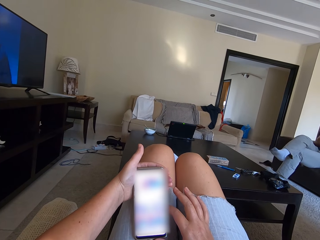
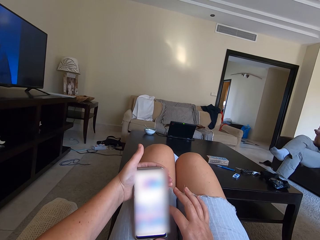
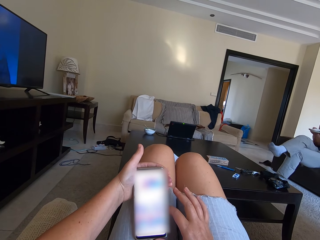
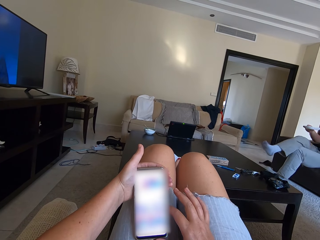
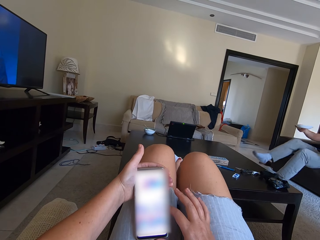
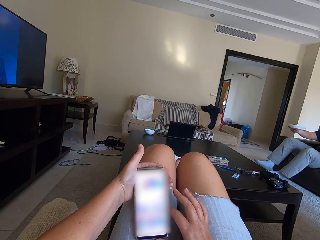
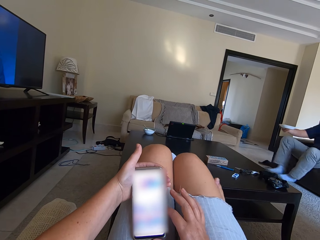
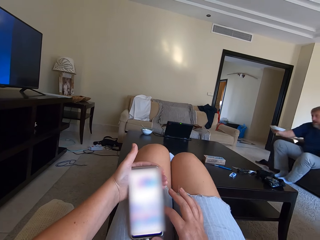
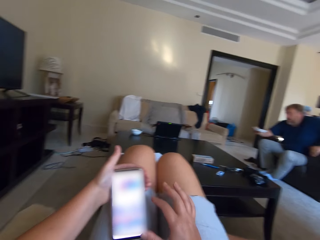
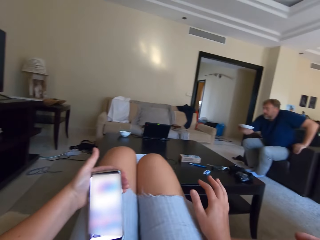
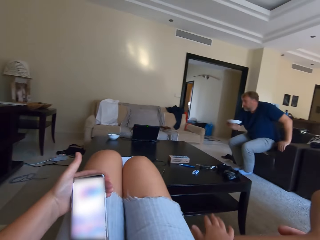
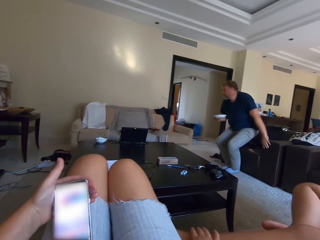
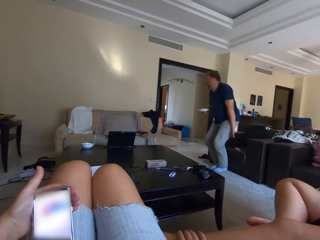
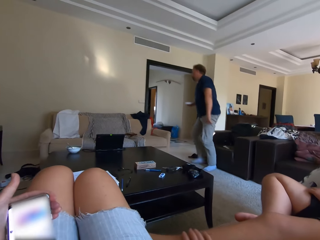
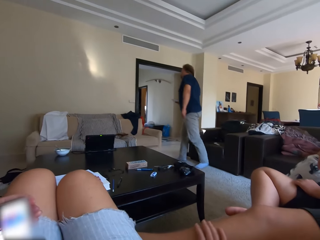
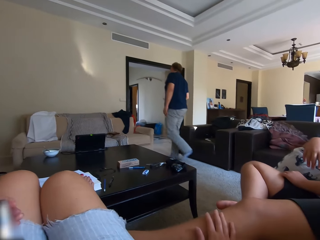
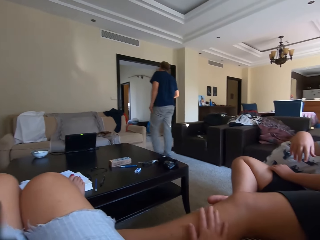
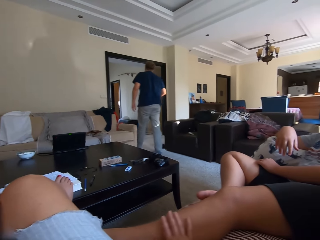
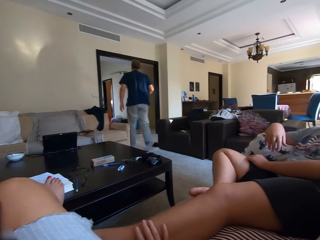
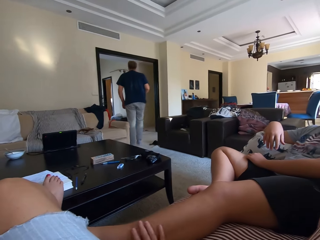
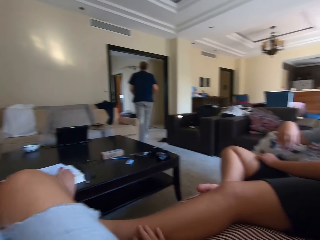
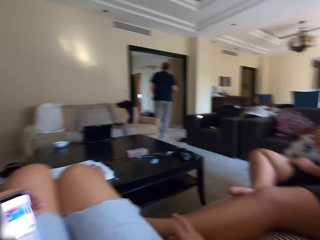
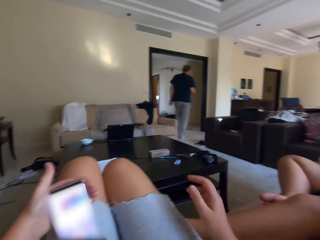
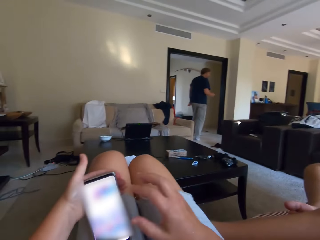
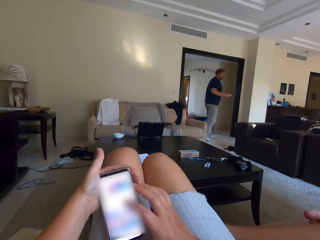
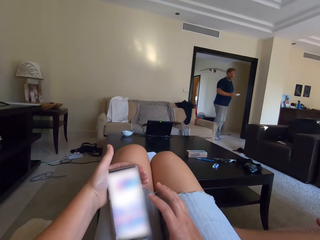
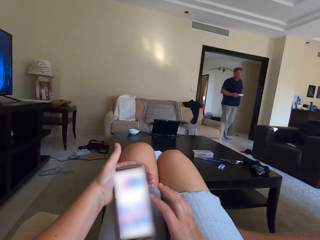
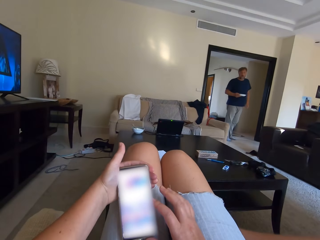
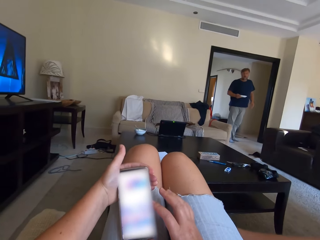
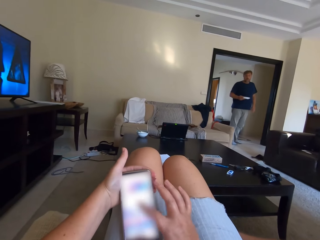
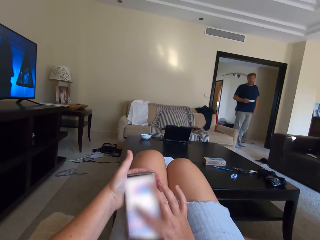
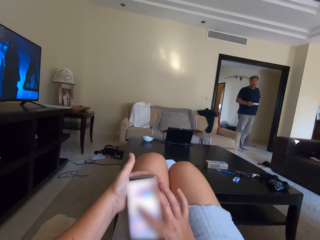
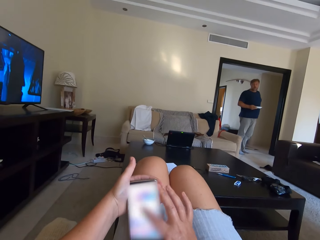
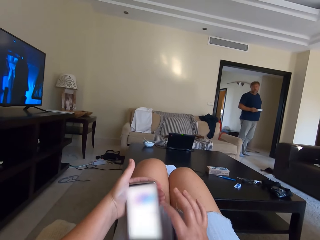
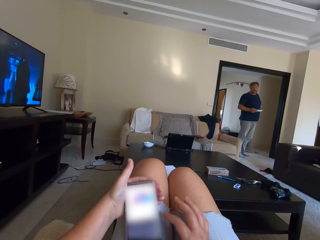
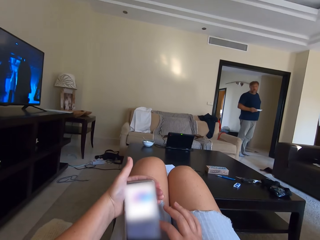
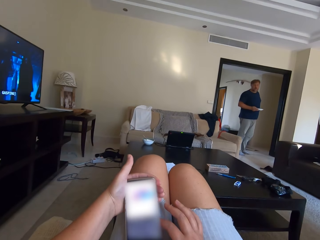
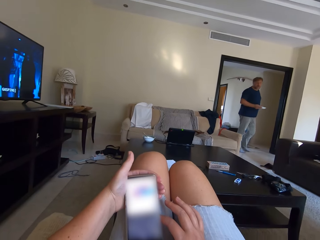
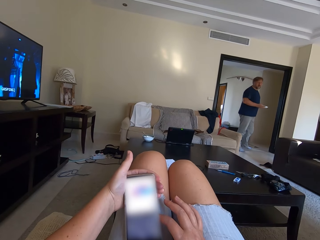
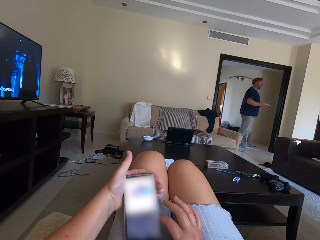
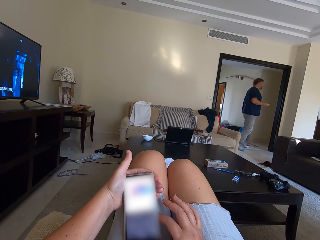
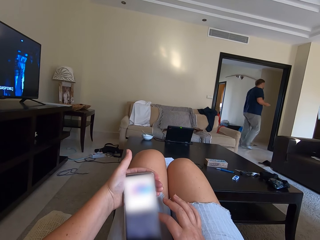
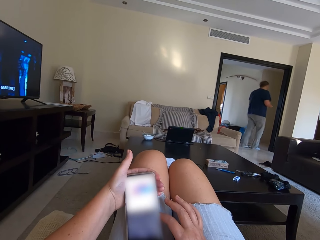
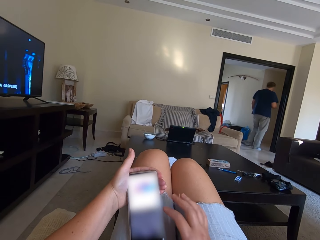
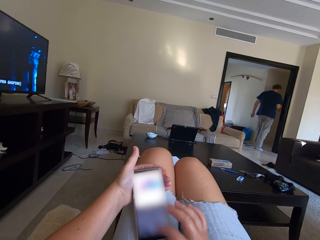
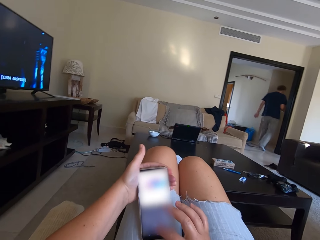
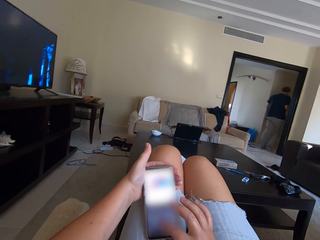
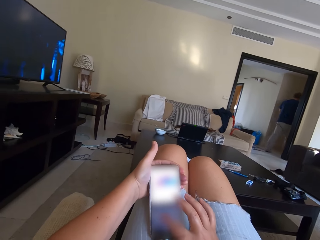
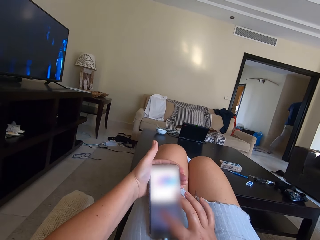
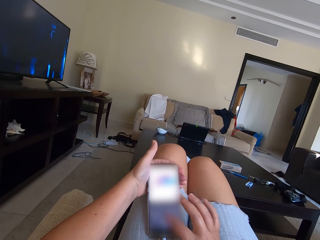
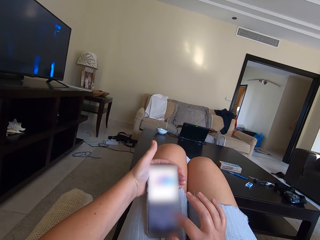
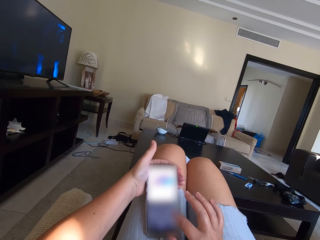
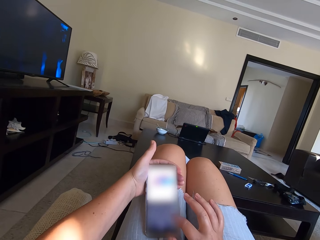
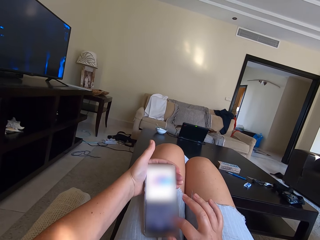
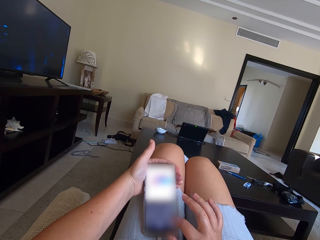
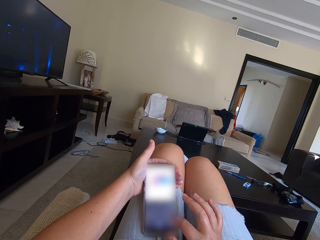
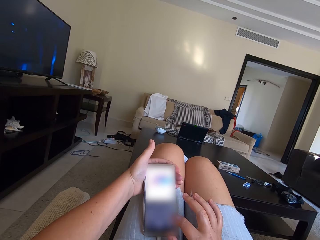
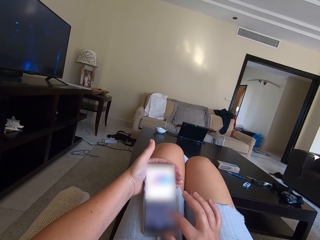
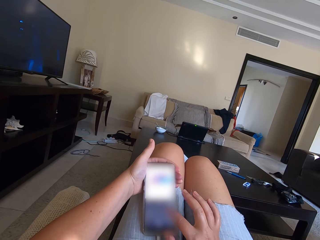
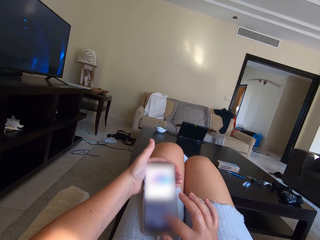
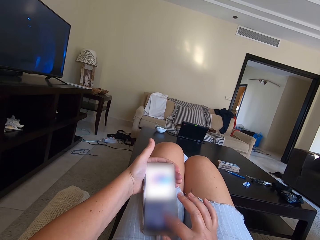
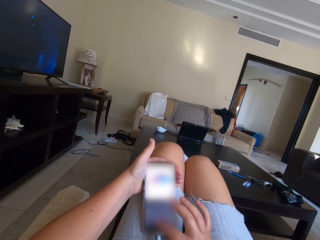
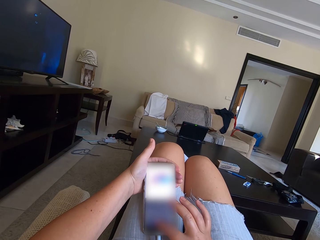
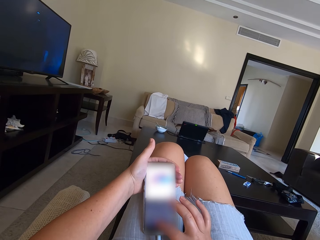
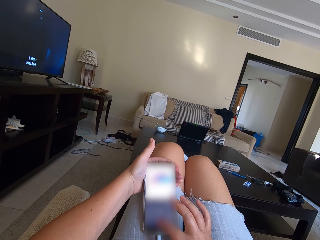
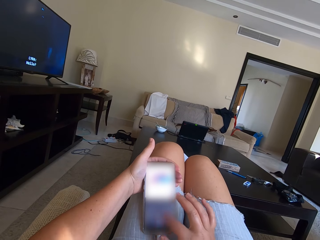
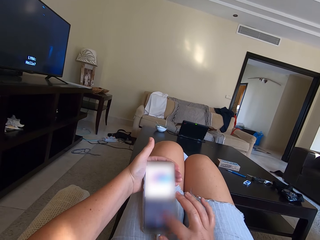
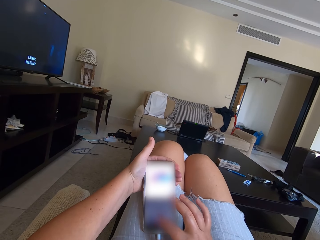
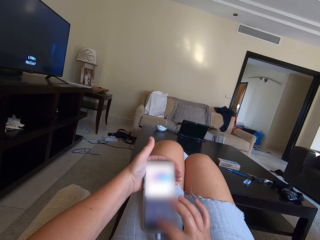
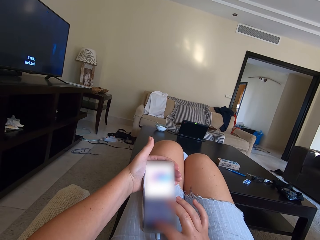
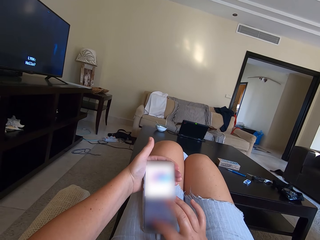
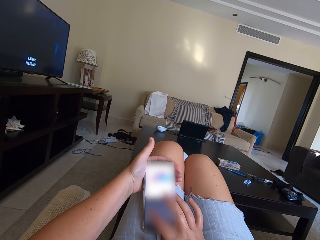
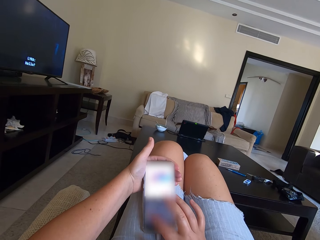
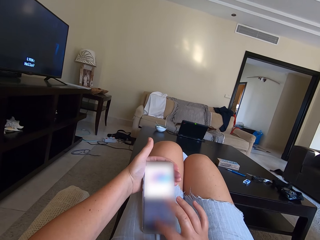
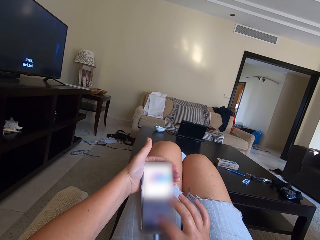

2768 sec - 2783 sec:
A man stands up. The man walks towards another room. The camera wearer touches a woman. They scroll the phone. They operate the phone.

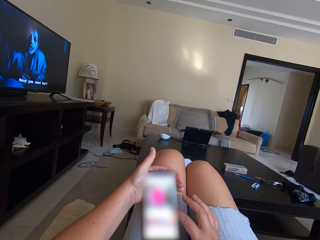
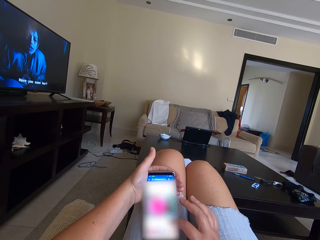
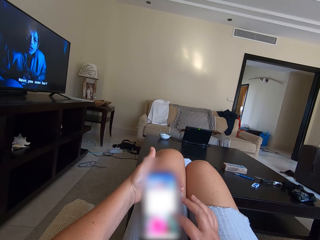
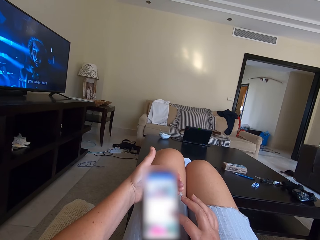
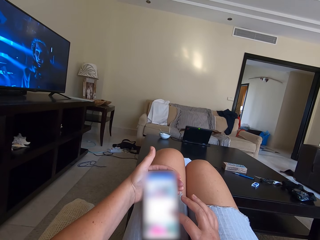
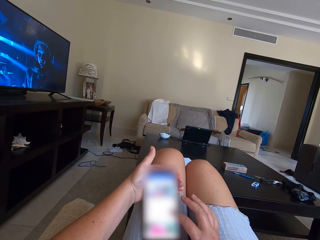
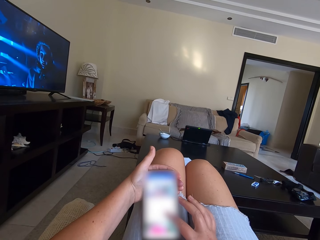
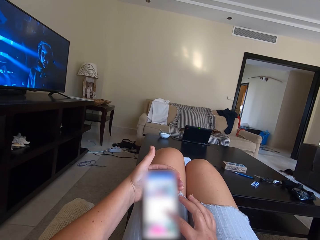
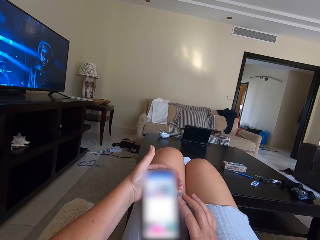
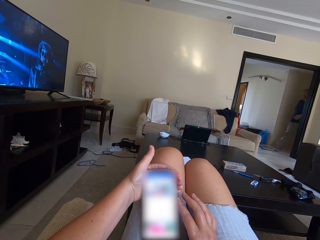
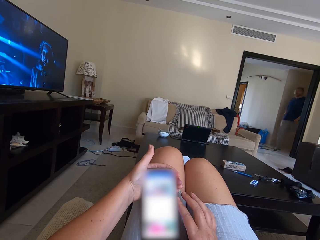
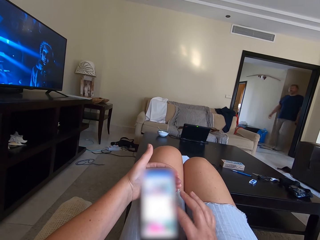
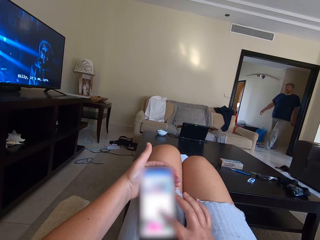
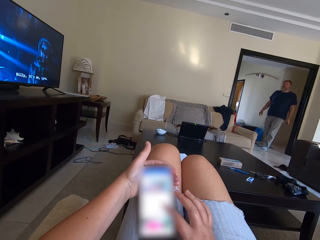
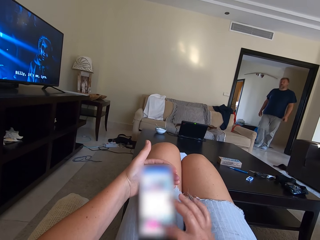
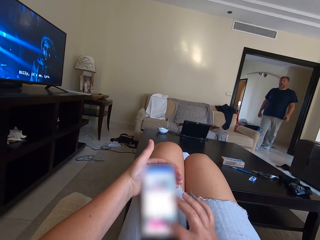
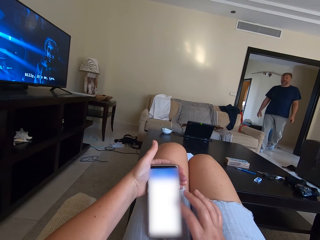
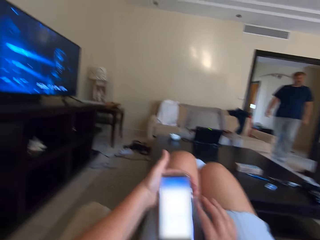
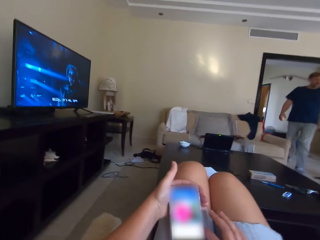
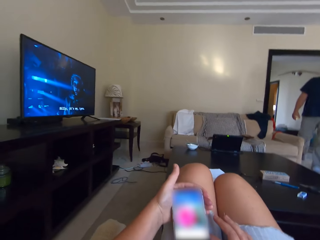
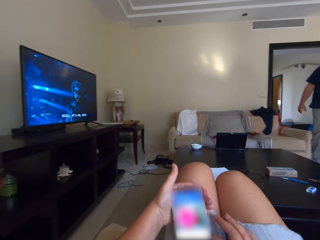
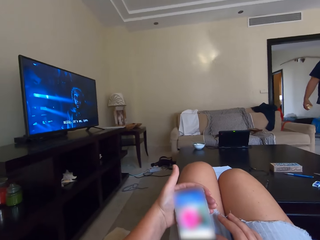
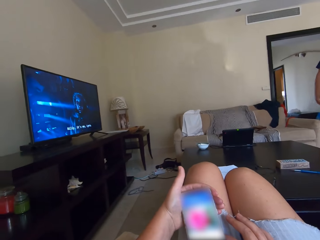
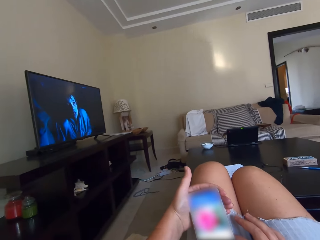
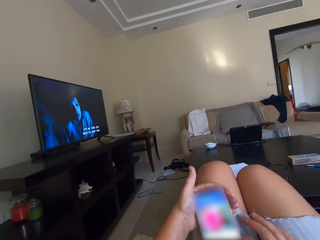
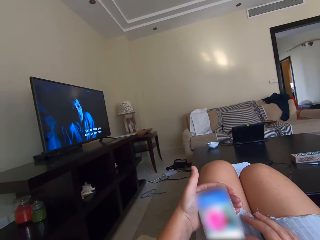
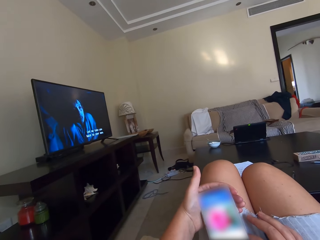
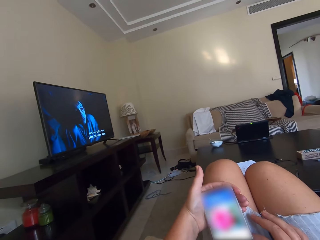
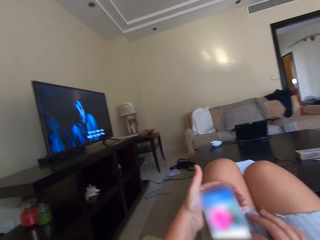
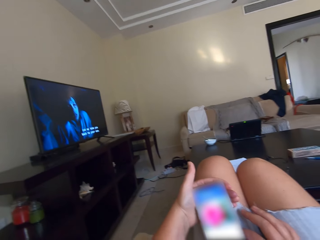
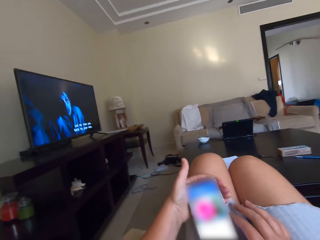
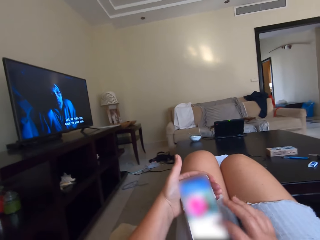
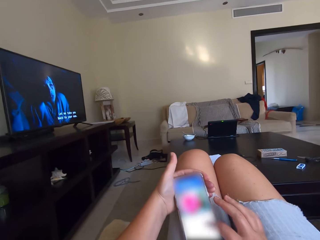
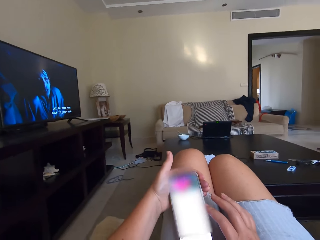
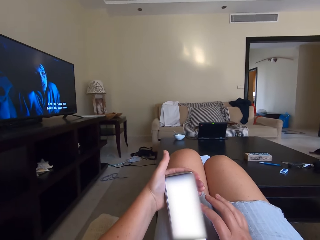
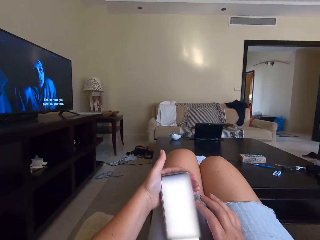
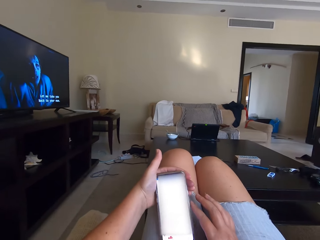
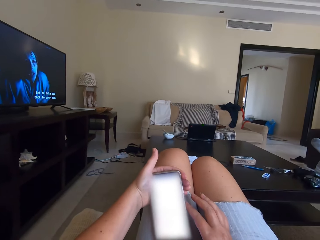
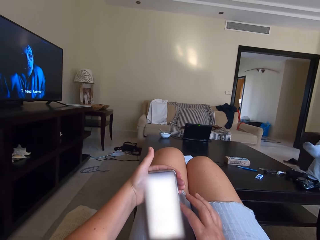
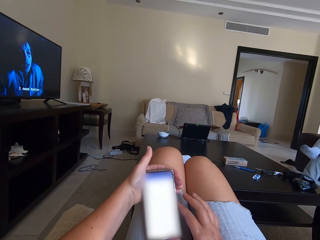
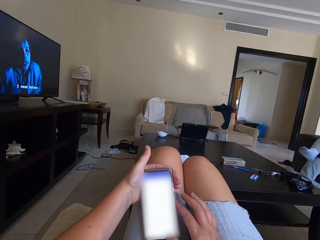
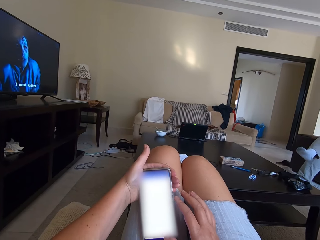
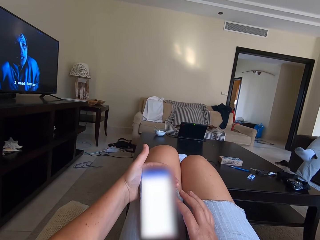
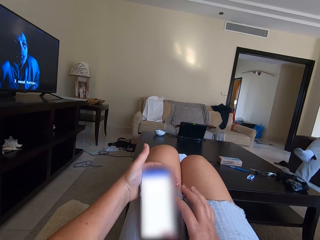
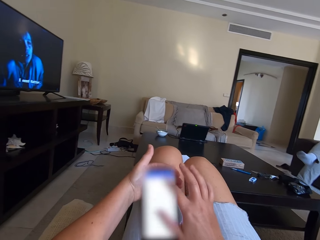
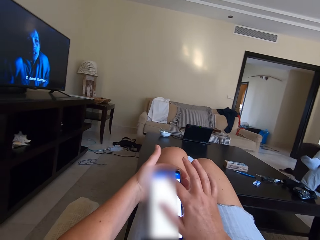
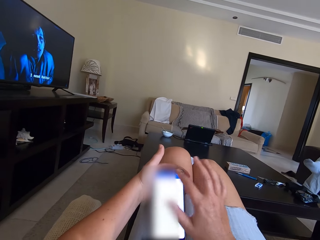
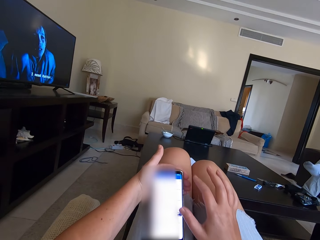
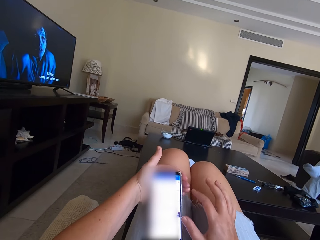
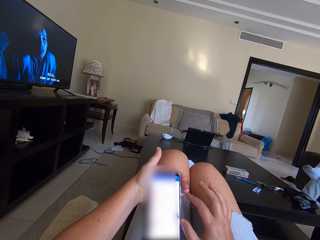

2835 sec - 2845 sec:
A man walks inside the room. The camera wearer operates the phone.
